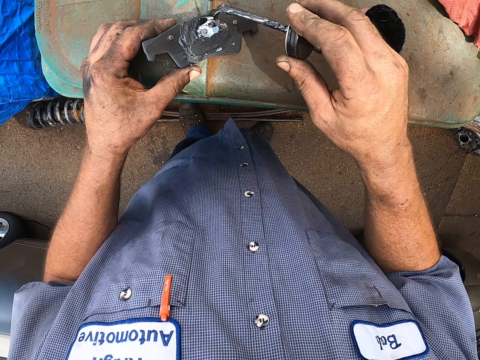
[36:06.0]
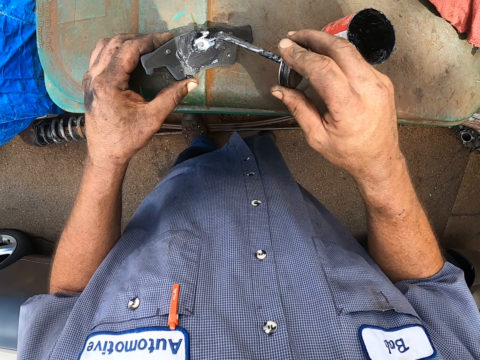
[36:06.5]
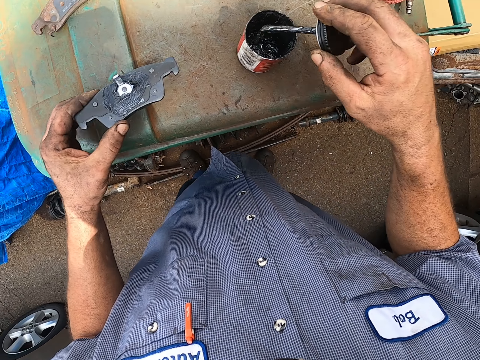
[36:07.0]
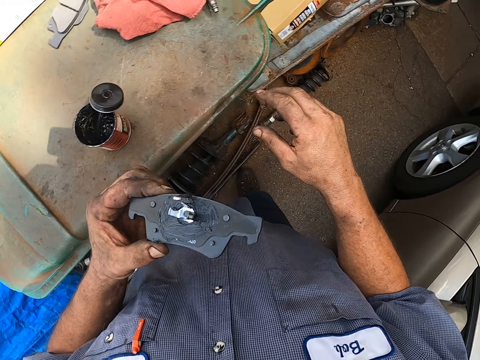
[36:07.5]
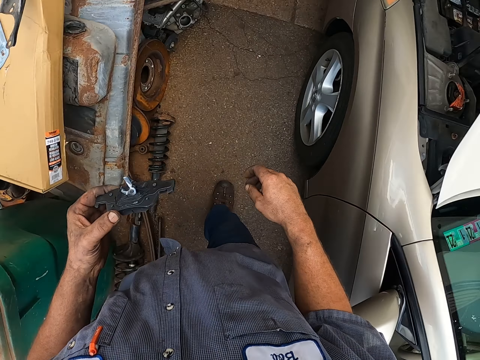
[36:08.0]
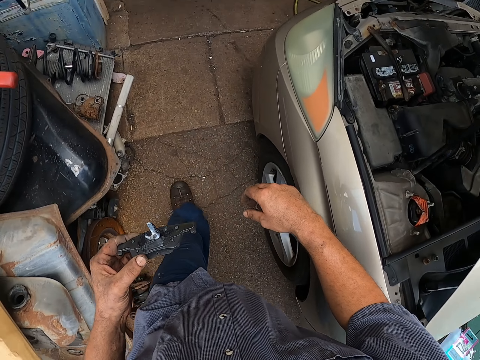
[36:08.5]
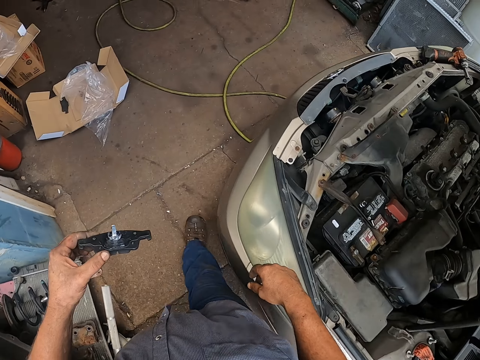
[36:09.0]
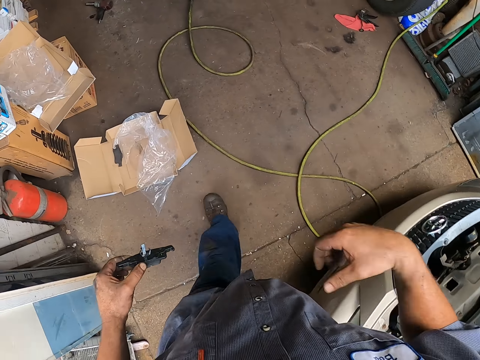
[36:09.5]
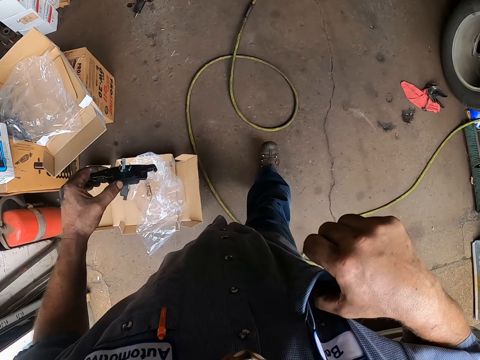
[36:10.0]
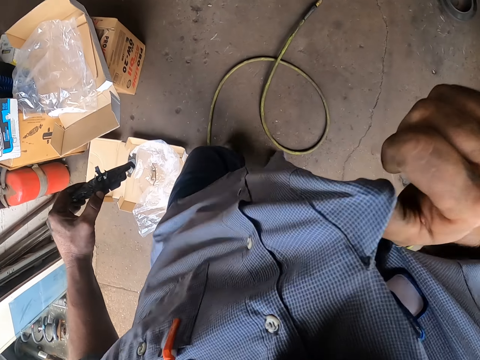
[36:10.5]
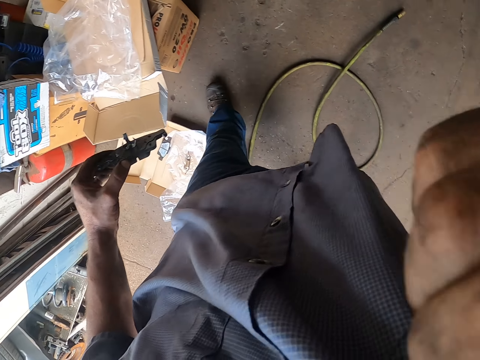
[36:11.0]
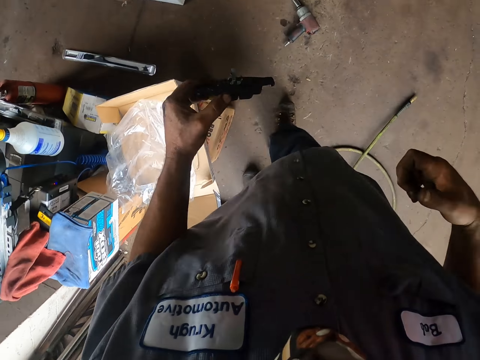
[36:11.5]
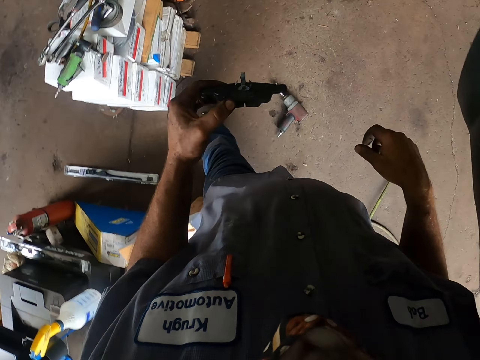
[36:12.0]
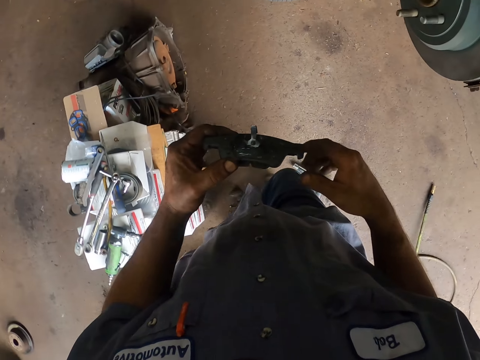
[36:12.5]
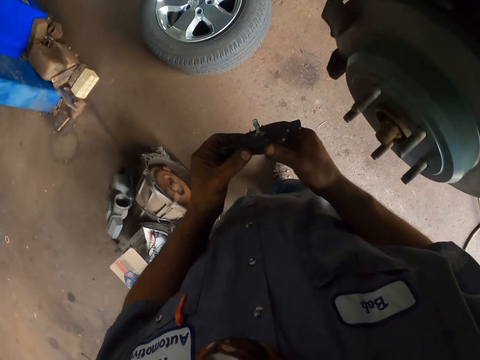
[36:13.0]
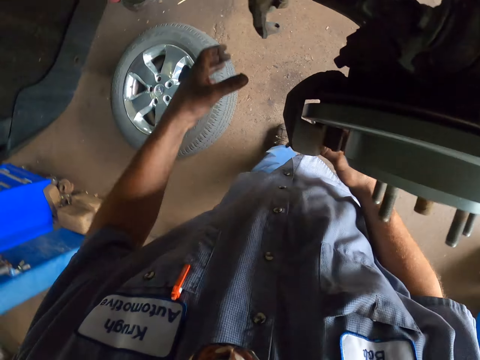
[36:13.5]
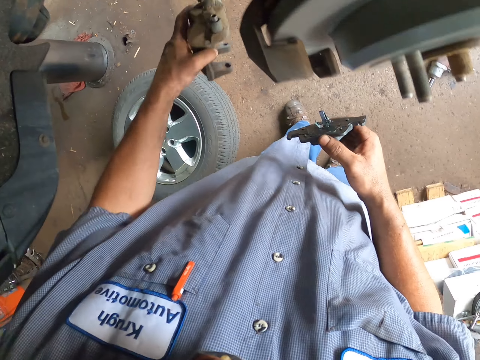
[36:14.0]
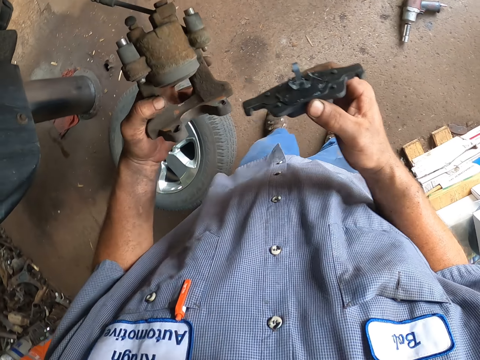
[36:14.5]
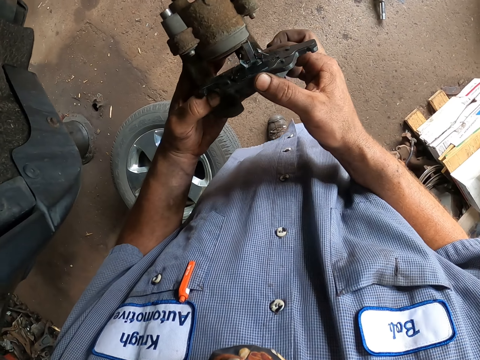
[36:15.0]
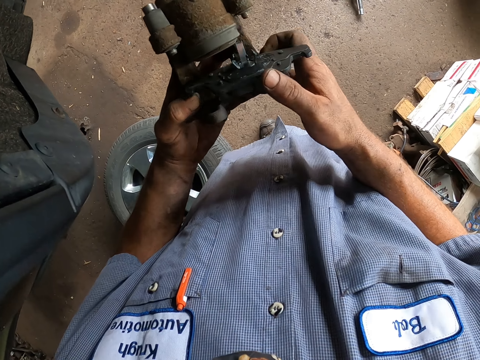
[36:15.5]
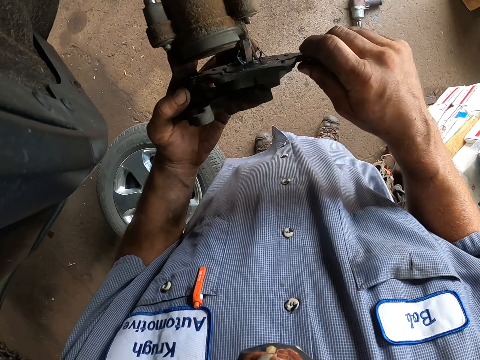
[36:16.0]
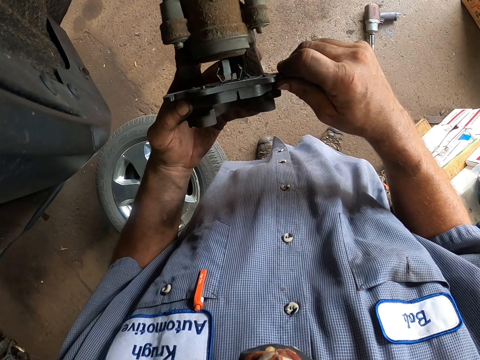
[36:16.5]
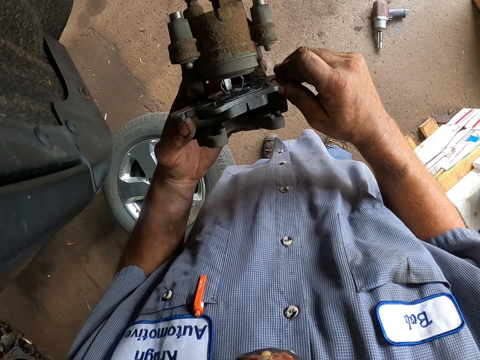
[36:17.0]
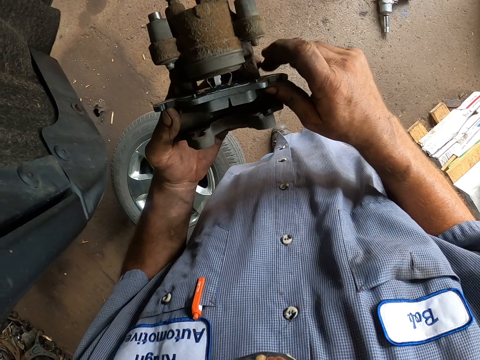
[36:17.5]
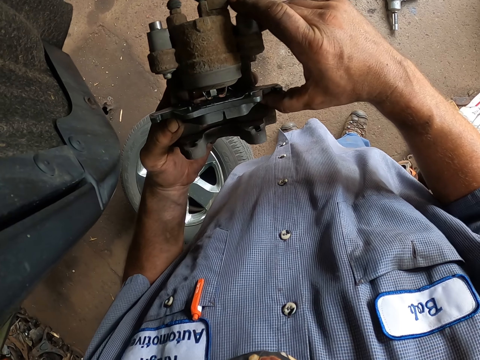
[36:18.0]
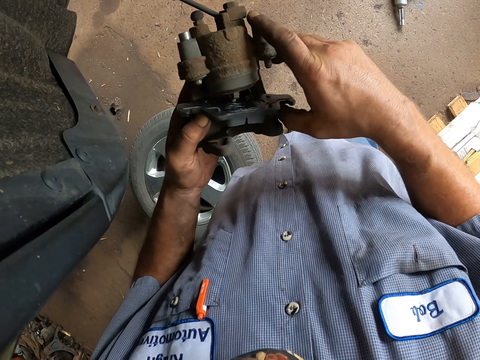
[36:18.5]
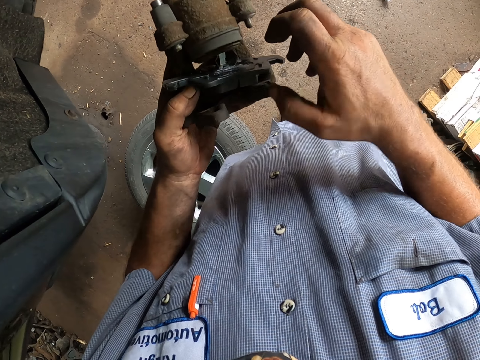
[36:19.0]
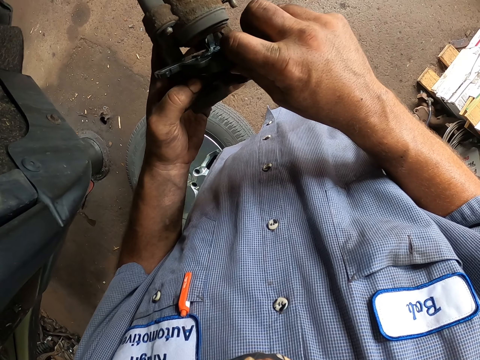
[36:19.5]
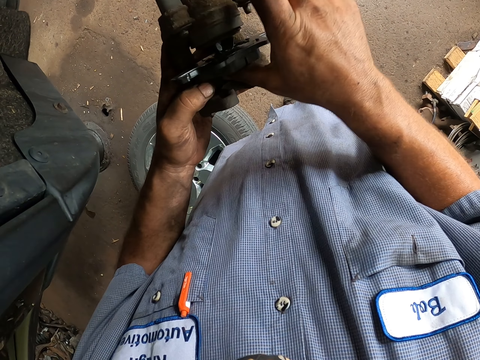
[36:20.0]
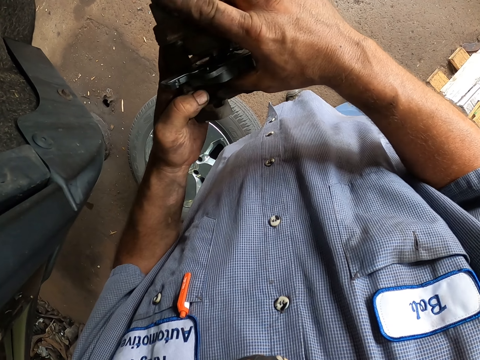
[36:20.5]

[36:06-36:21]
The camera wearer puts the brush in the grease tin. They walk in the garage and look around. They touch the cloth. They walk in the garage and lift the hand up. They pick the caliper. They fix the car. They fix the shafts.

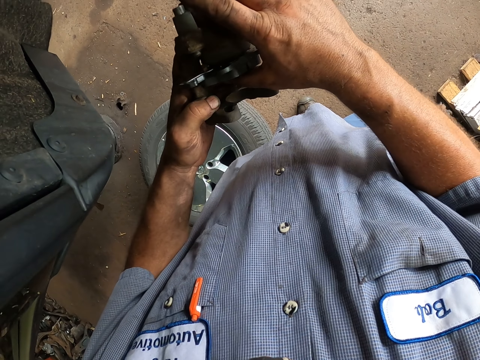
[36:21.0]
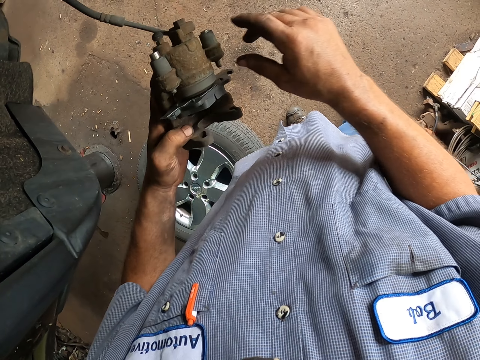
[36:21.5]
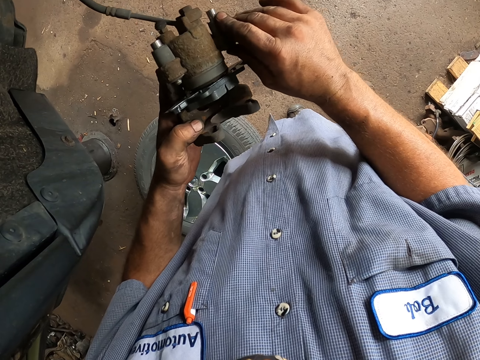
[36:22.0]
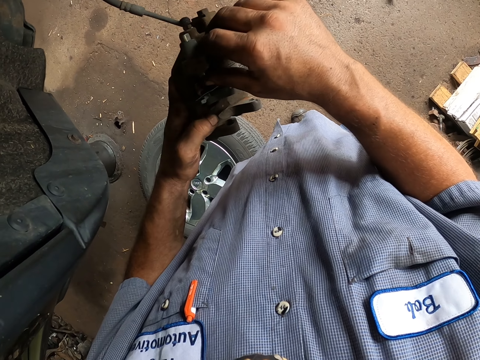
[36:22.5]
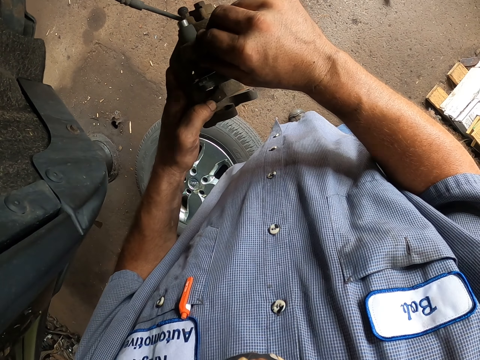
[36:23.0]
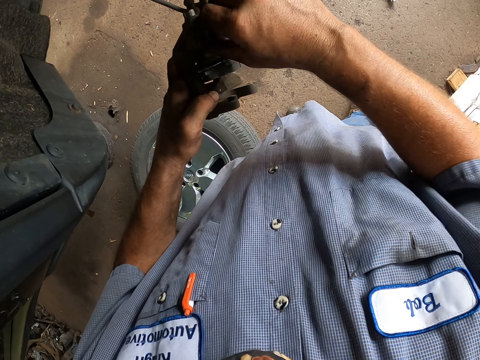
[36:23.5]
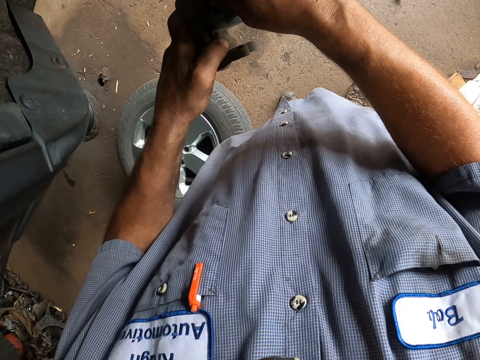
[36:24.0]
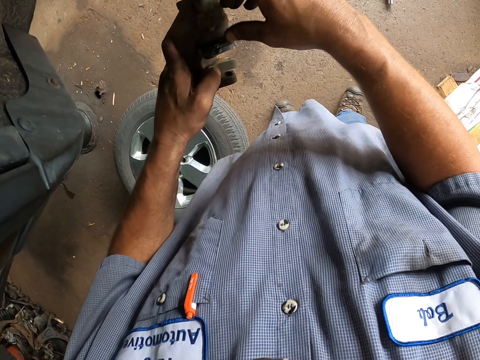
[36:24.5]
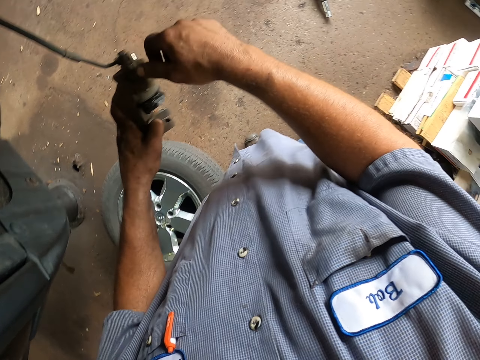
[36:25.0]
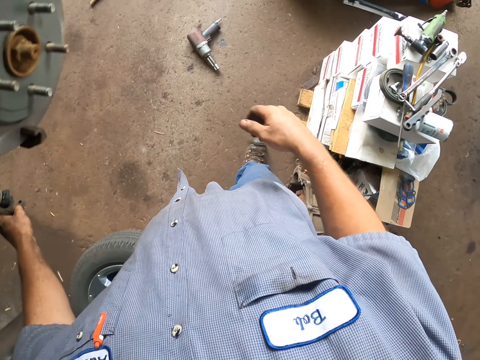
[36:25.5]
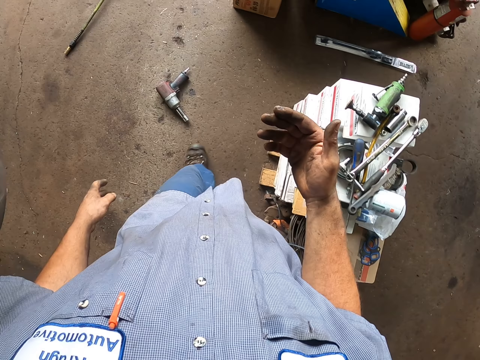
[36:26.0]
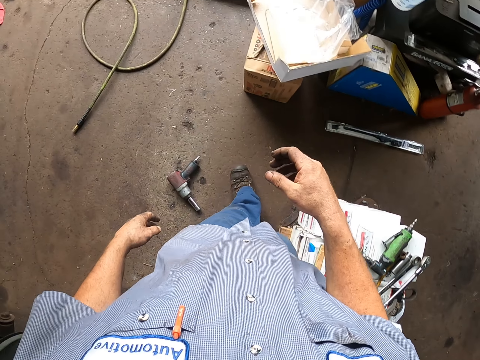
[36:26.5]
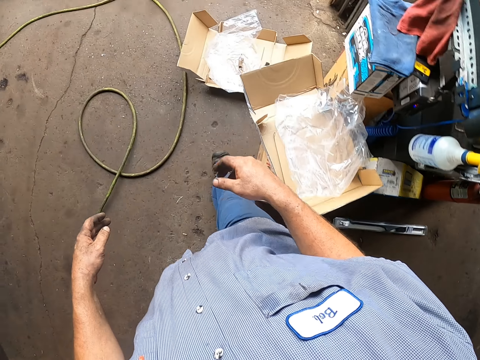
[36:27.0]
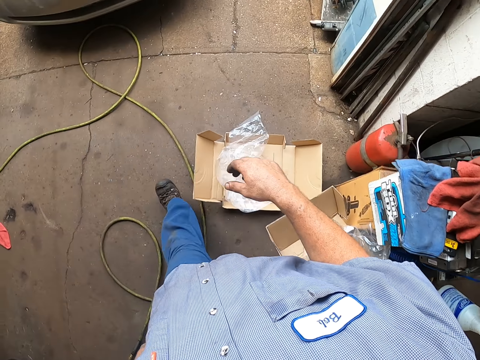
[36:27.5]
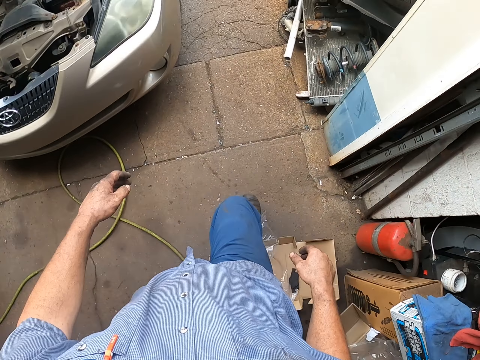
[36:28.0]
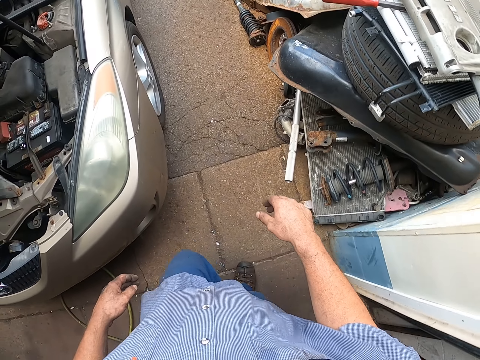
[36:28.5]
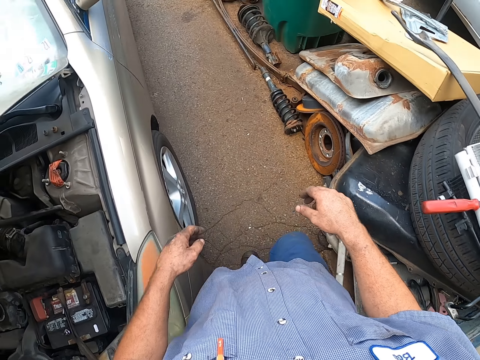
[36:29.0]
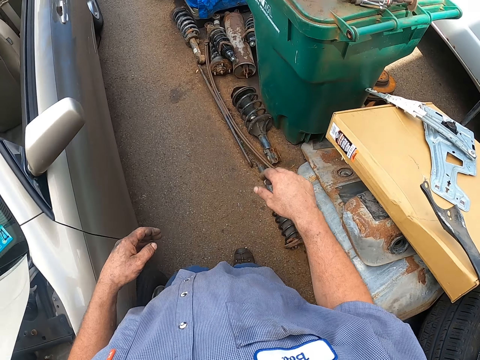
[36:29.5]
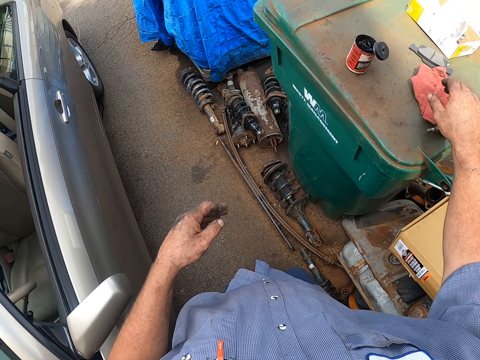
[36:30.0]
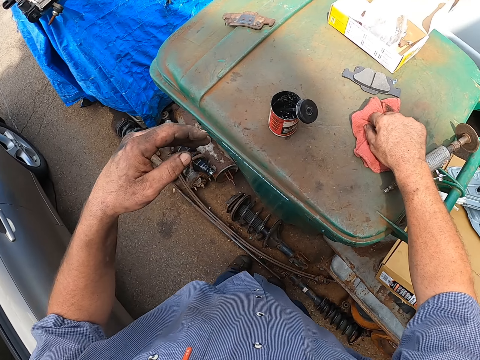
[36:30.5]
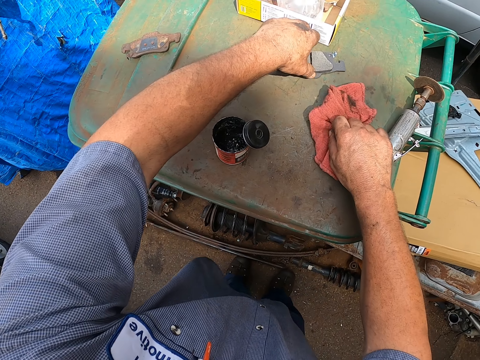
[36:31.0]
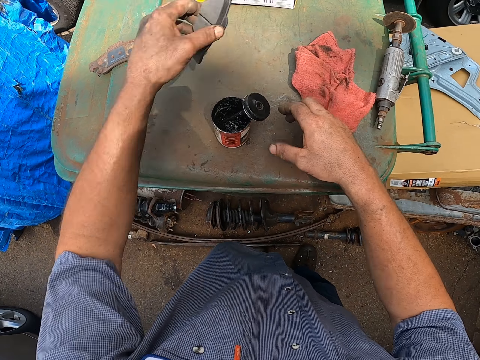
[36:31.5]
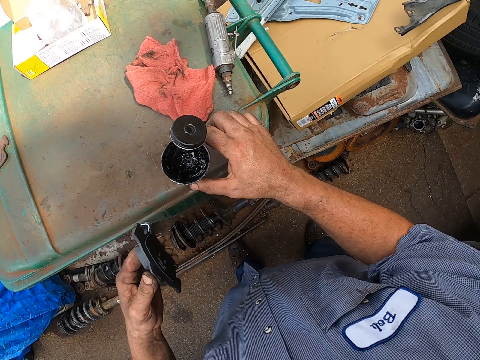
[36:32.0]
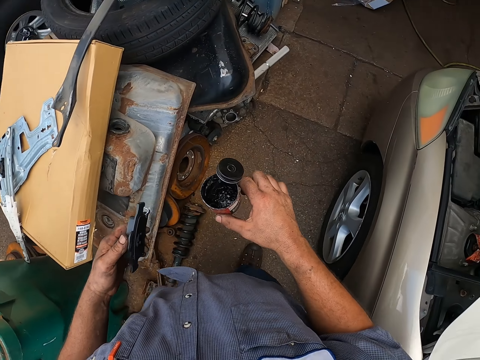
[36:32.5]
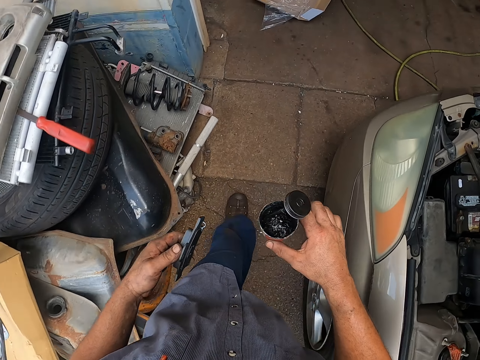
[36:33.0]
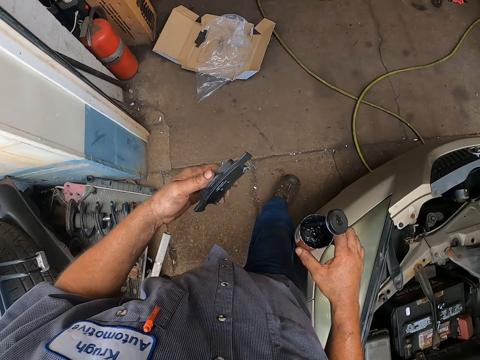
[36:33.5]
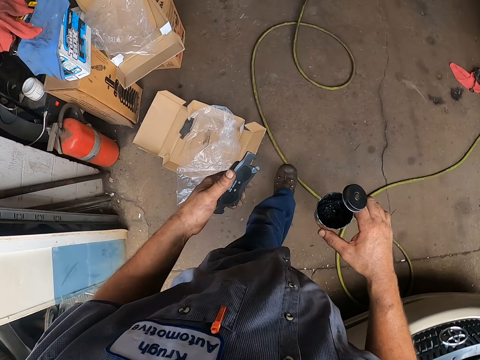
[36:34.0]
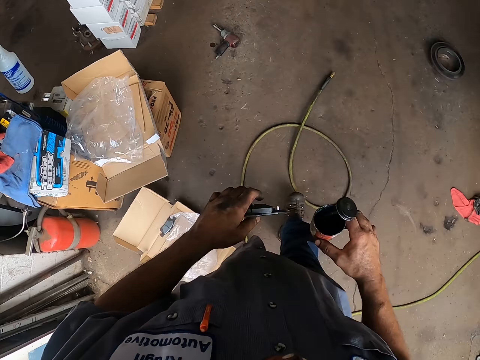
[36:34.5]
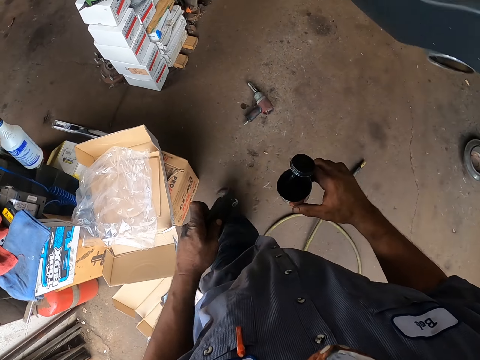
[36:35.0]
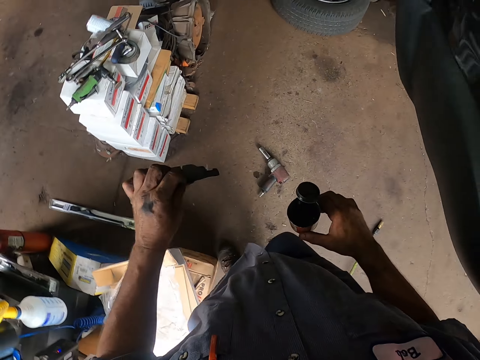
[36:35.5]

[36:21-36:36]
The camera wearer puts down the car spare part. He walks around the garage. He wipes his hand. He takes the car spare part. He takes a paint can. He carries the grease oil. He walks around the garage.
